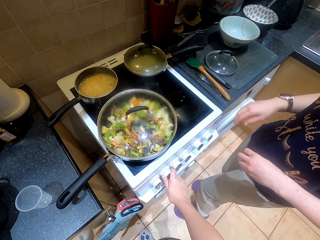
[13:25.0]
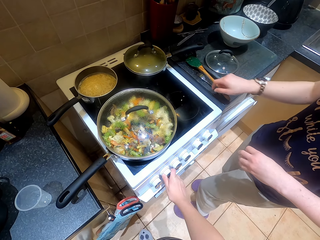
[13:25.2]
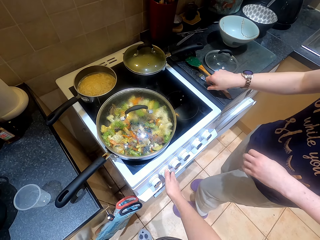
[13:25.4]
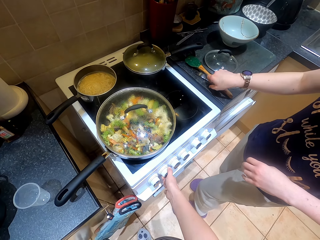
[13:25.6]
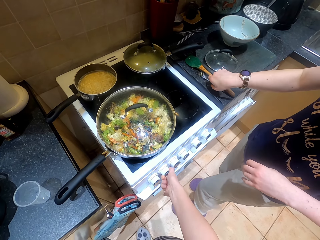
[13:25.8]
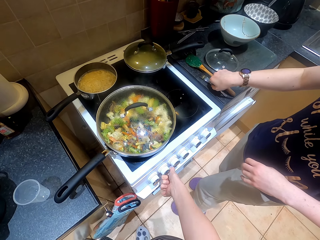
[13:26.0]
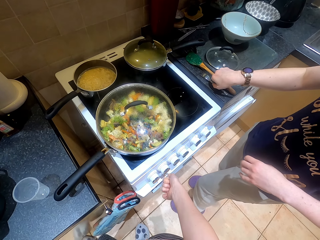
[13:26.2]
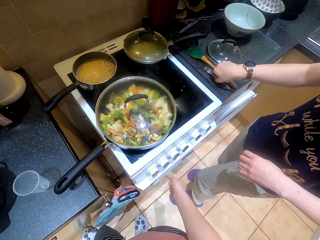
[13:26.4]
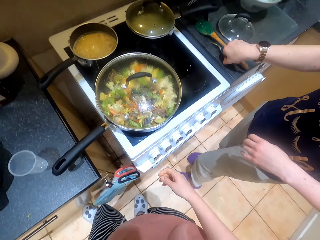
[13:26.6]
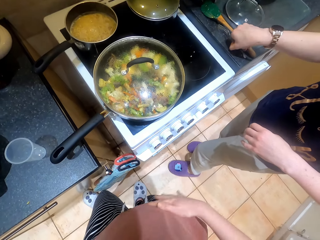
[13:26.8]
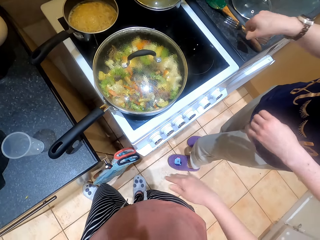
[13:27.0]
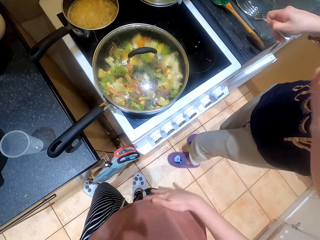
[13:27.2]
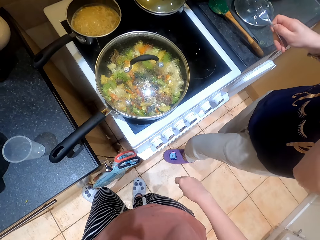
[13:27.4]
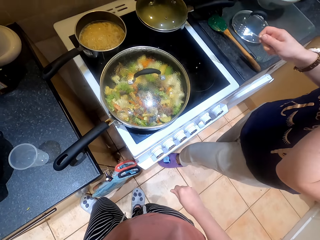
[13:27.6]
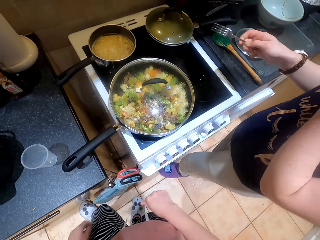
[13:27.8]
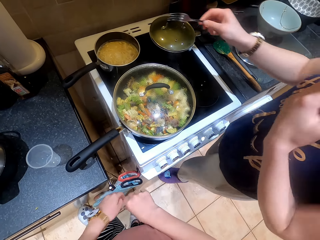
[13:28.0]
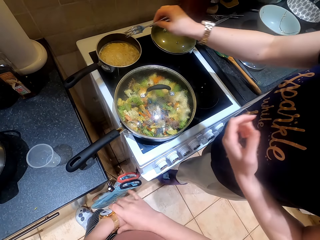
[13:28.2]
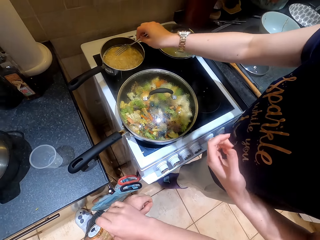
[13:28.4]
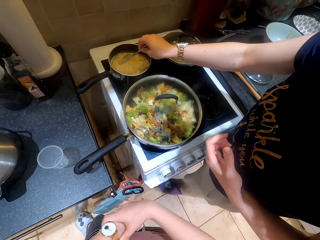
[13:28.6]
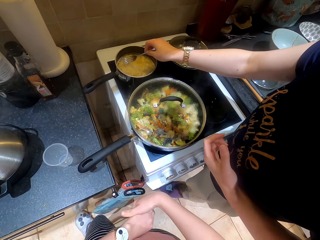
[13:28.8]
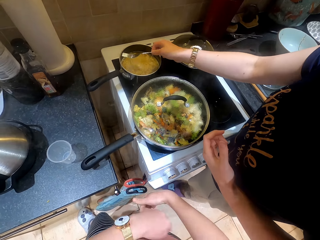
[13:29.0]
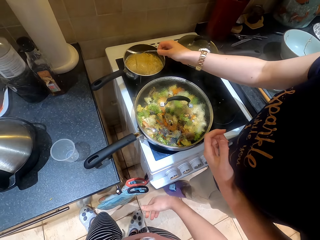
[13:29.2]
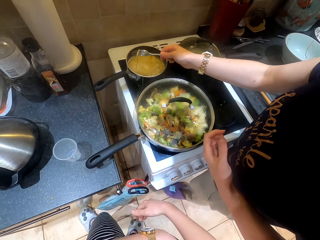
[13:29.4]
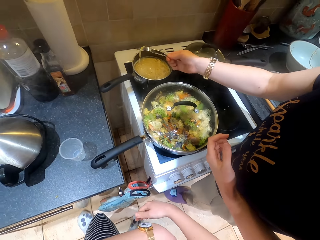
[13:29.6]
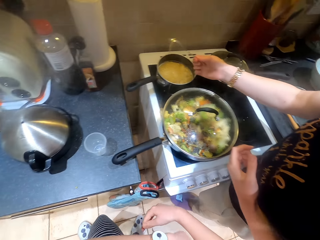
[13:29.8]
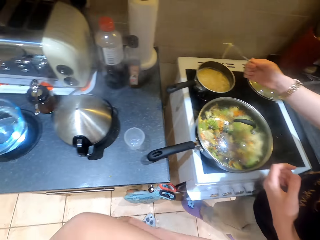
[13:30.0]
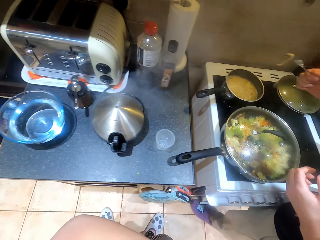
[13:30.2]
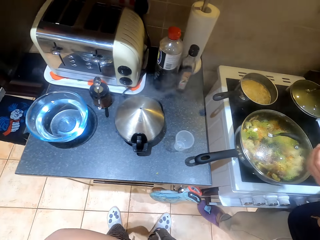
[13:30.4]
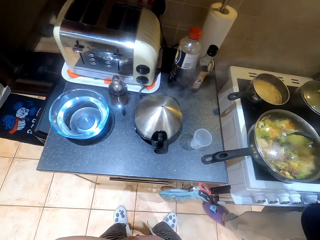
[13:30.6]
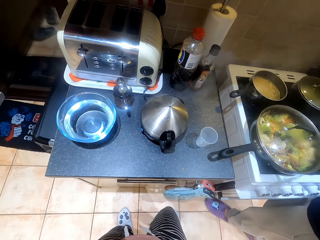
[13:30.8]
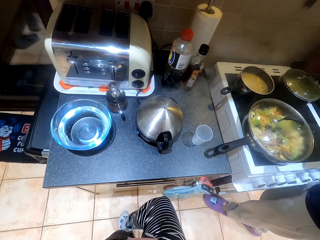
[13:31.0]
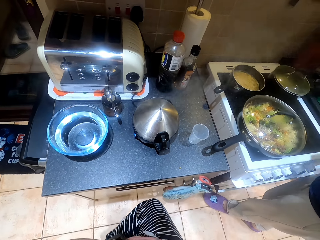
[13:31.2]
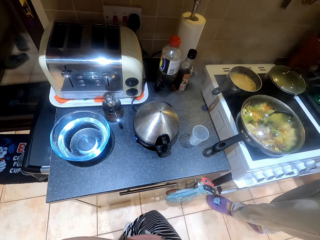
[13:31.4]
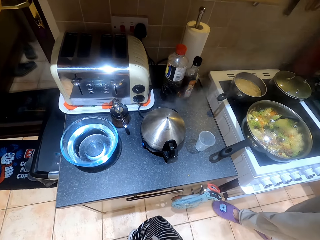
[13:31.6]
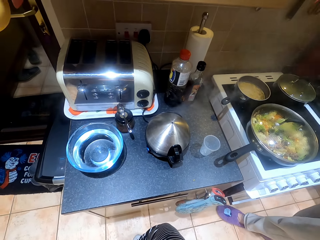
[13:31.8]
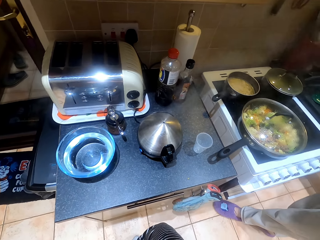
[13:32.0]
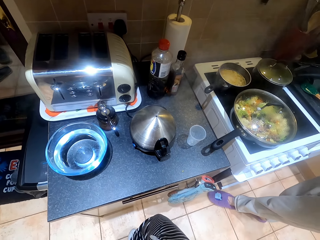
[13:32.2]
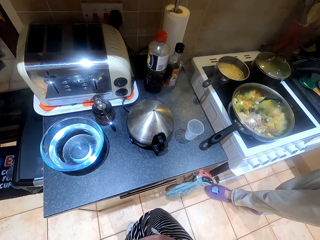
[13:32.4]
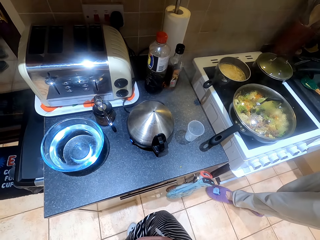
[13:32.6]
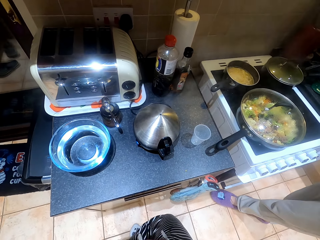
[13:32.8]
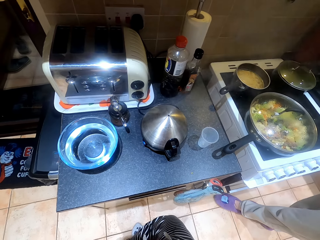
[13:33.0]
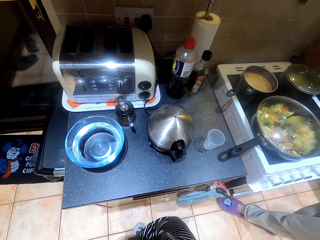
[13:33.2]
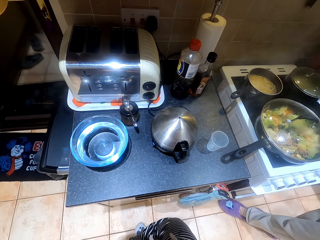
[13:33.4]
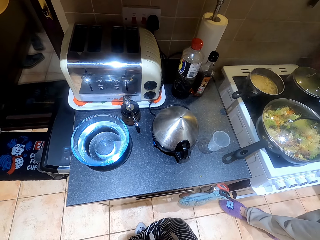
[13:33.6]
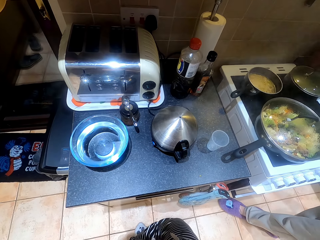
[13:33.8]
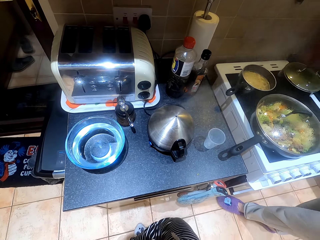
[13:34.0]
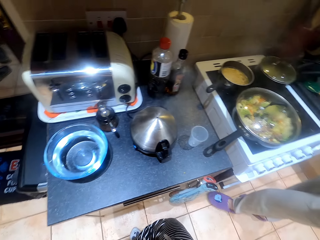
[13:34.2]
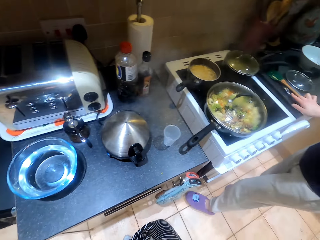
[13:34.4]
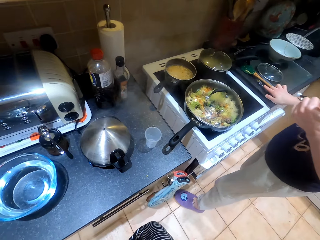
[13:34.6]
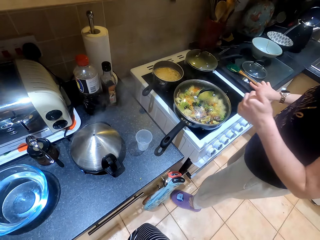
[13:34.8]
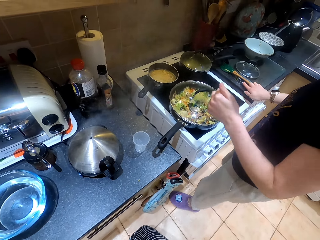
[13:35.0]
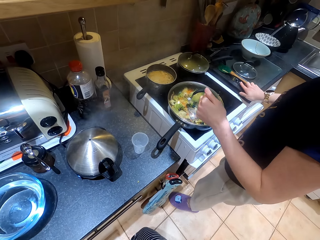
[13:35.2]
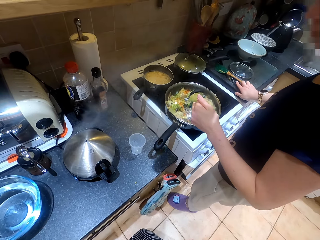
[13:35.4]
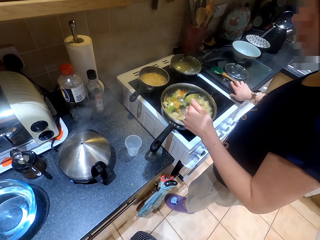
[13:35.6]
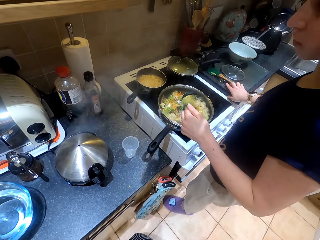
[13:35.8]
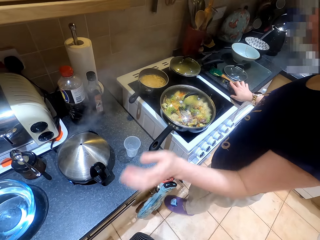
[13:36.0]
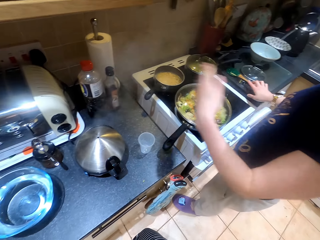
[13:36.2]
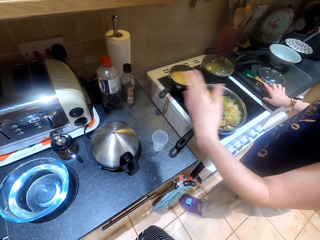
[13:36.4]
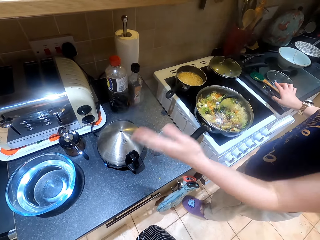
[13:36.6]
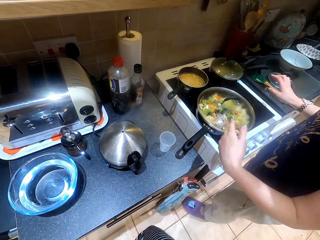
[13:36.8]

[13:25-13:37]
The camera wearer mixes the noodles and talks to someone.

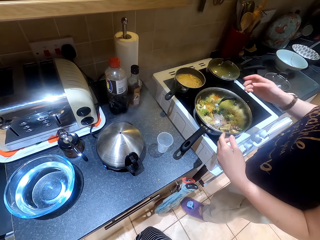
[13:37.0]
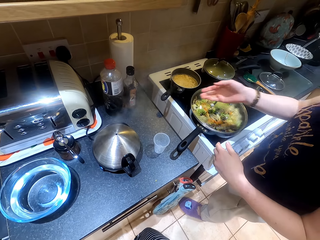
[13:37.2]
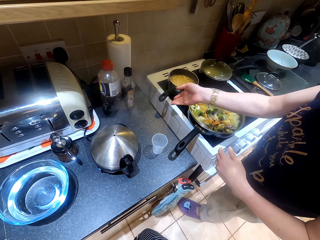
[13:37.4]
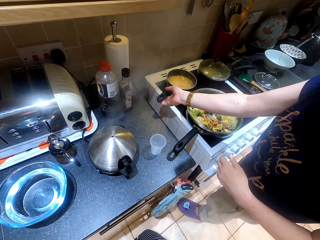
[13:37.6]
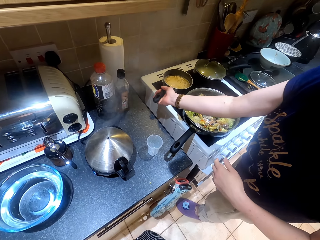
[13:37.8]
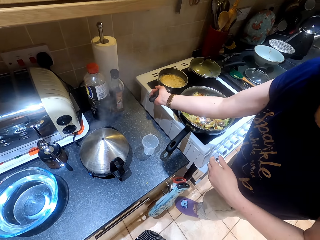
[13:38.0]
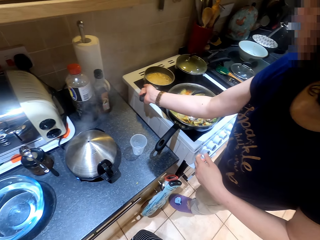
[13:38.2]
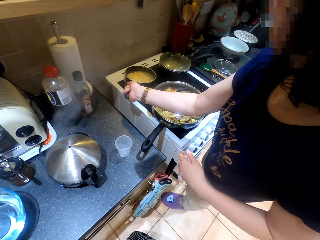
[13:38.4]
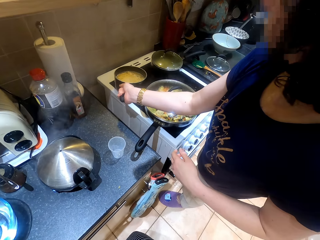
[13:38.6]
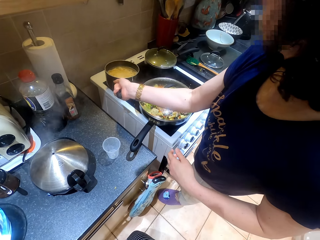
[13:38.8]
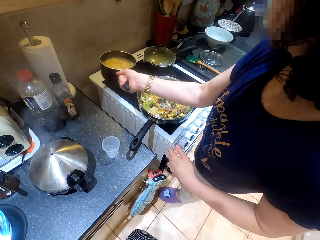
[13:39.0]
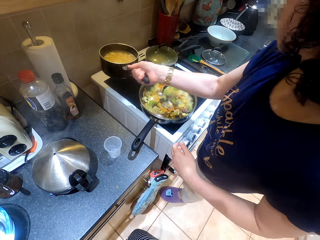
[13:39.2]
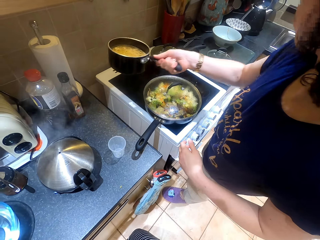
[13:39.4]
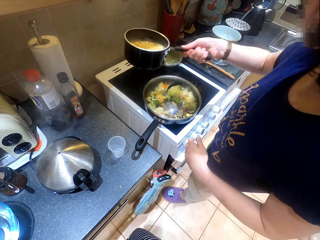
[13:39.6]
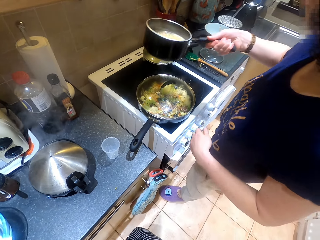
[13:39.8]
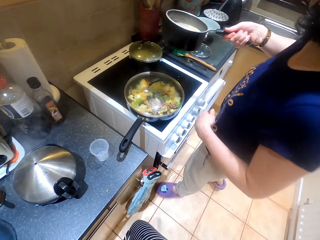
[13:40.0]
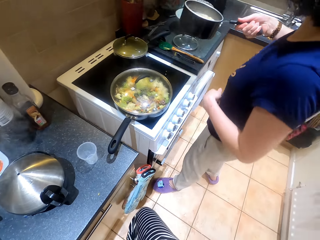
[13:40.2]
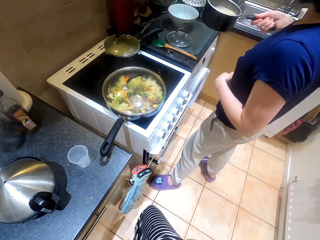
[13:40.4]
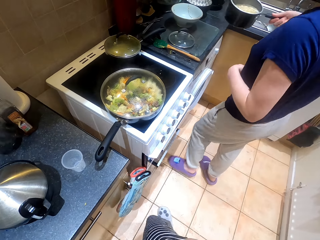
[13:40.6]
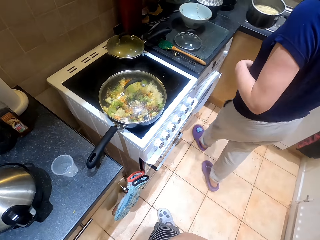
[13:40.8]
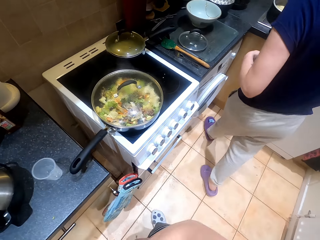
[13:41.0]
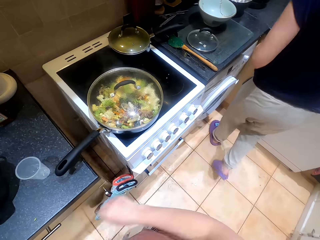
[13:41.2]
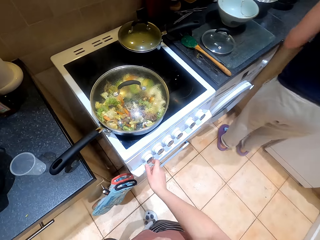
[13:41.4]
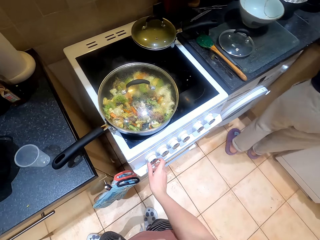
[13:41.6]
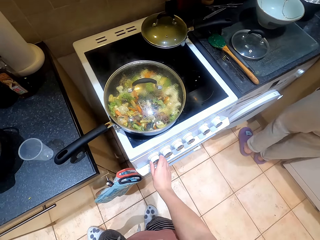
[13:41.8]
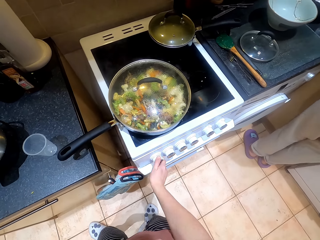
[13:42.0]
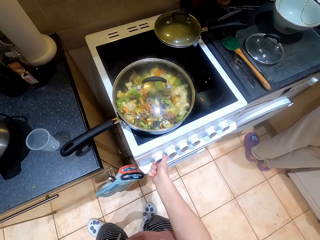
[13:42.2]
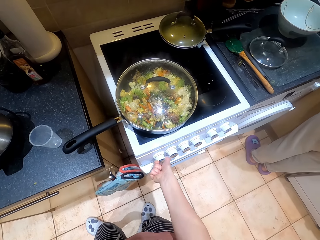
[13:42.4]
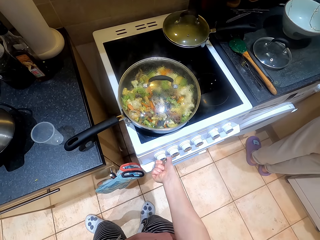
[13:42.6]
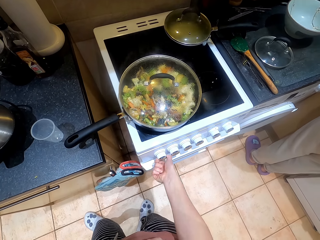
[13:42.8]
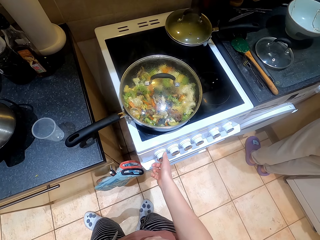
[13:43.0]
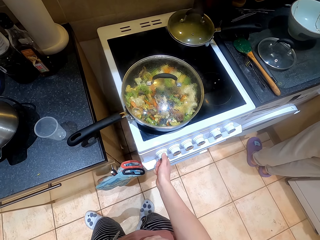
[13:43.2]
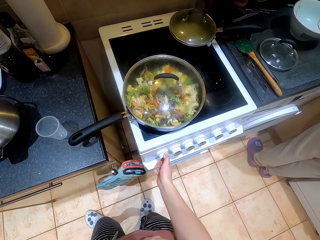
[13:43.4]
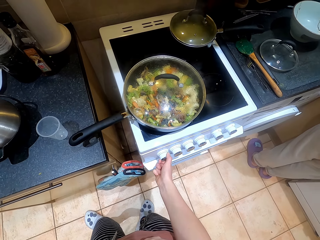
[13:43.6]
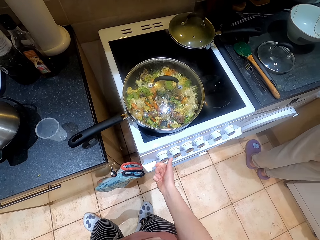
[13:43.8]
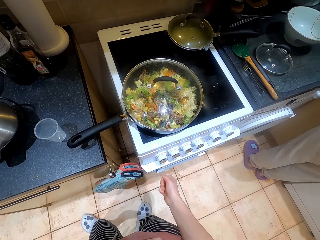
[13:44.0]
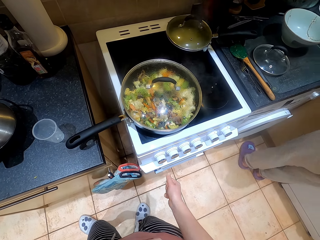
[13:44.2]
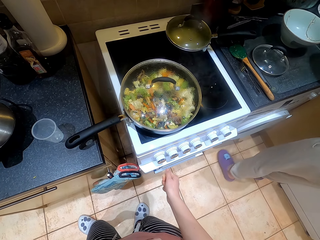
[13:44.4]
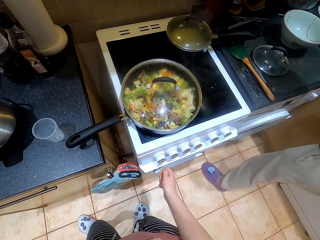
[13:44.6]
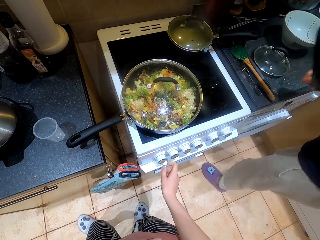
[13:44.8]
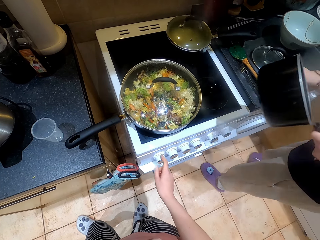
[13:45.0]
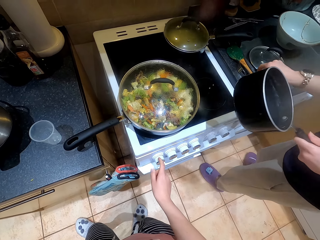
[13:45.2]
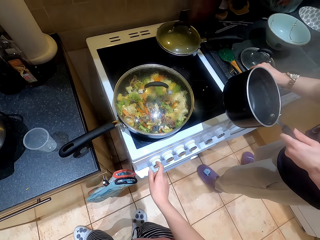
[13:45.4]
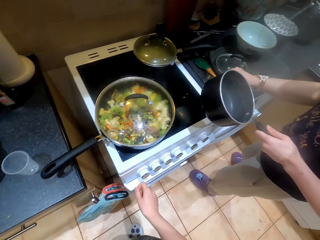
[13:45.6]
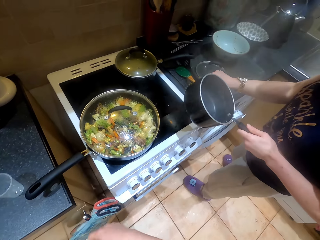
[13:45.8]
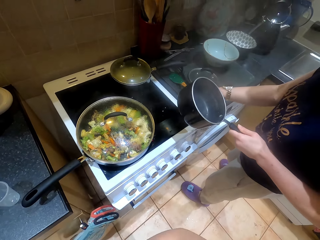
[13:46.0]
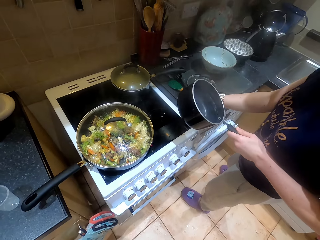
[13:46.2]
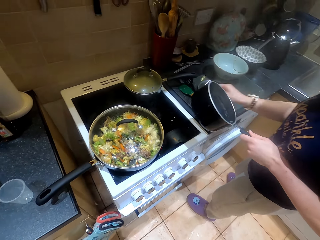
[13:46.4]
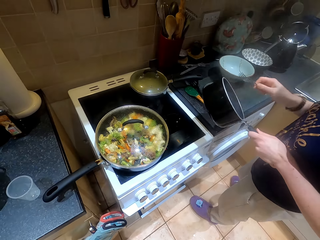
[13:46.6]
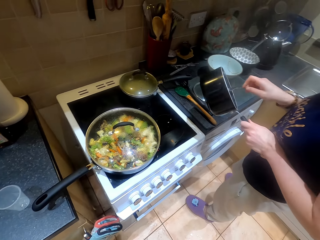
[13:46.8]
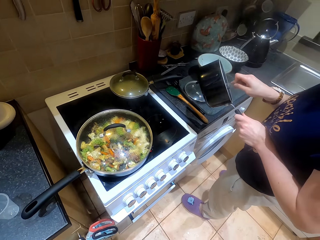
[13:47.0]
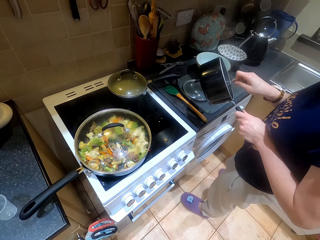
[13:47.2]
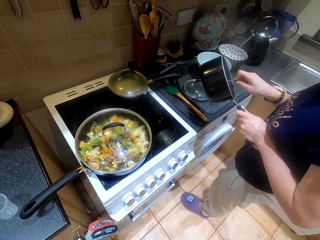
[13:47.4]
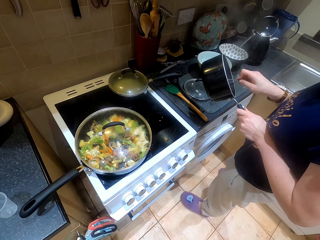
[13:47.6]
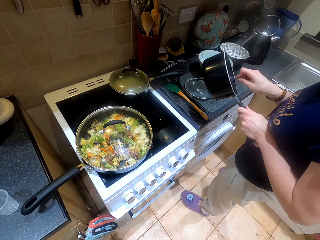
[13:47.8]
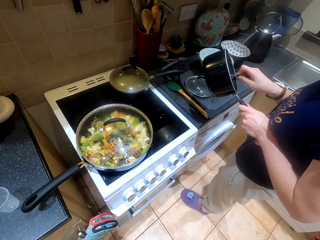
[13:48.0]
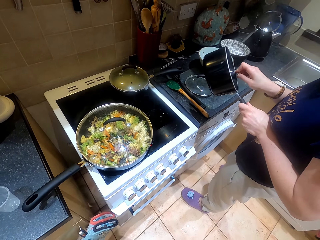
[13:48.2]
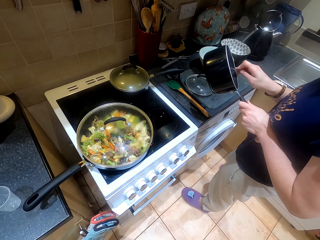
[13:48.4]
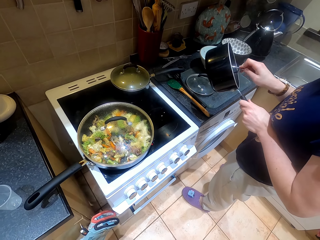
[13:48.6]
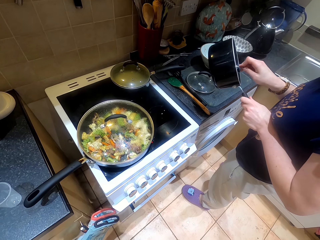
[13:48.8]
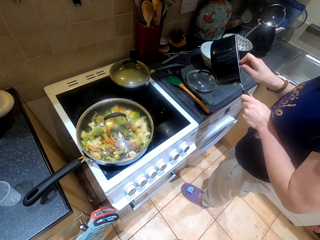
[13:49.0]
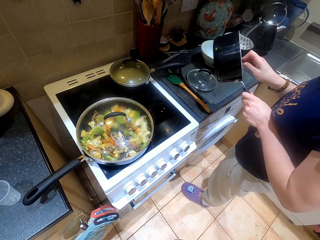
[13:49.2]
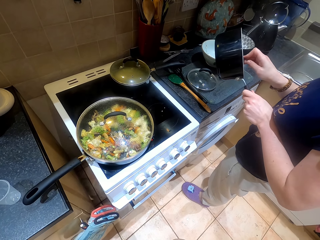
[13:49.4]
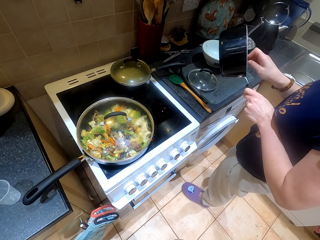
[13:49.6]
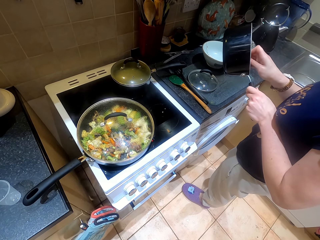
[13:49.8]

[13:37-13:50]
The camera wearer takes the pot with noodles. They switch off the gas. A woman picks up a fork, holds the pot, and puts the fork in the pot.
